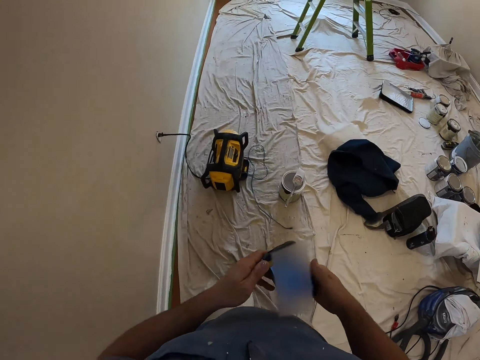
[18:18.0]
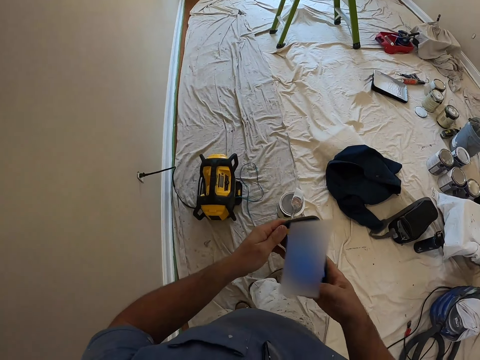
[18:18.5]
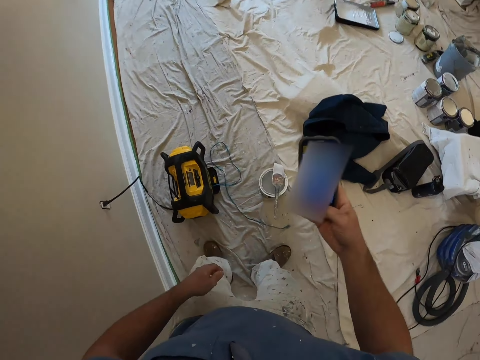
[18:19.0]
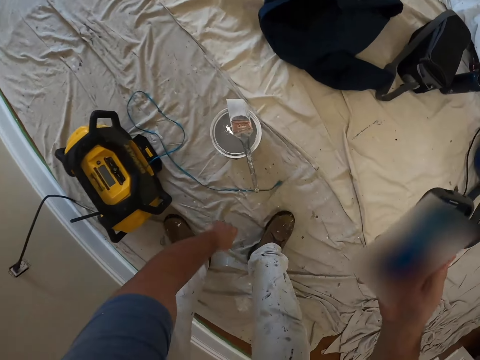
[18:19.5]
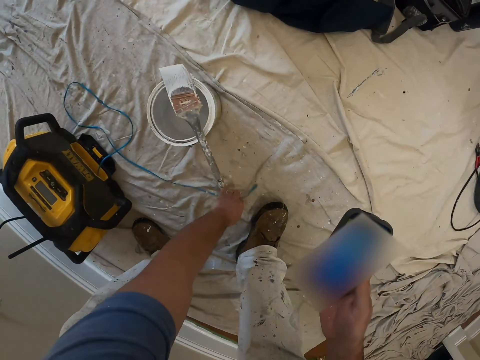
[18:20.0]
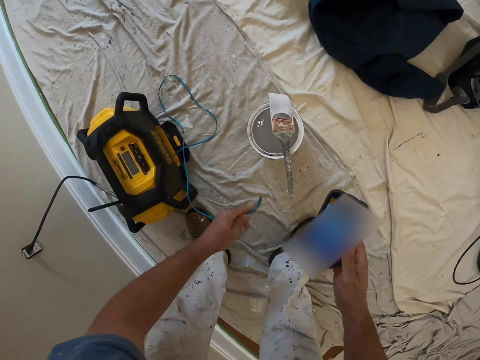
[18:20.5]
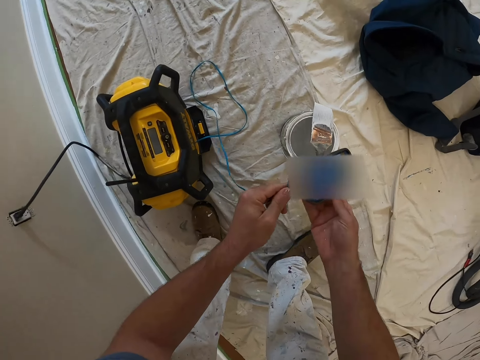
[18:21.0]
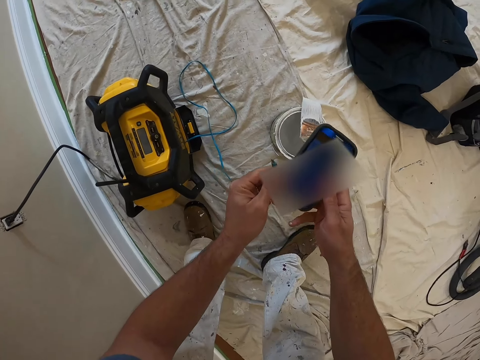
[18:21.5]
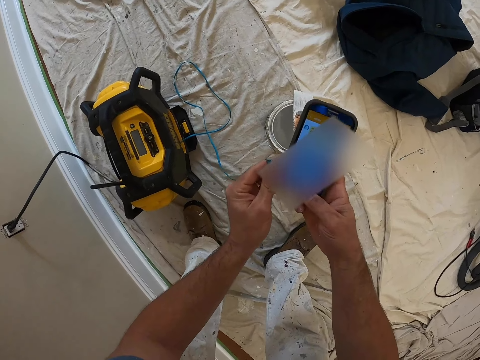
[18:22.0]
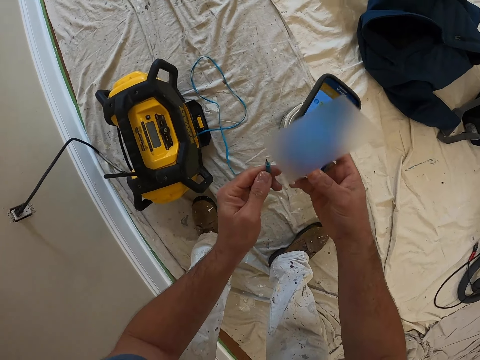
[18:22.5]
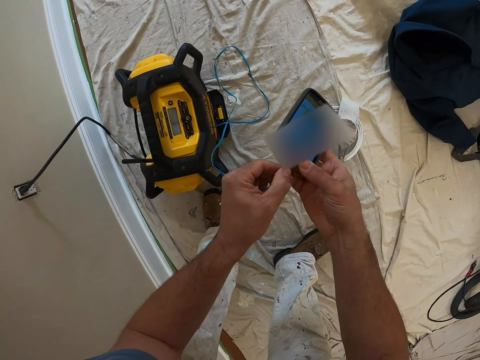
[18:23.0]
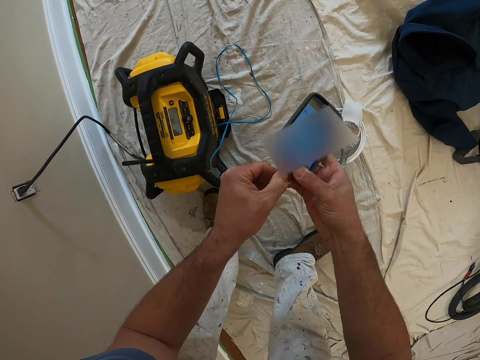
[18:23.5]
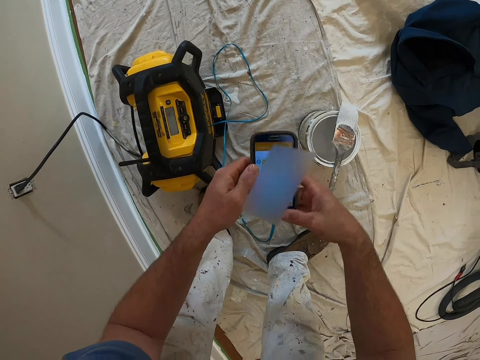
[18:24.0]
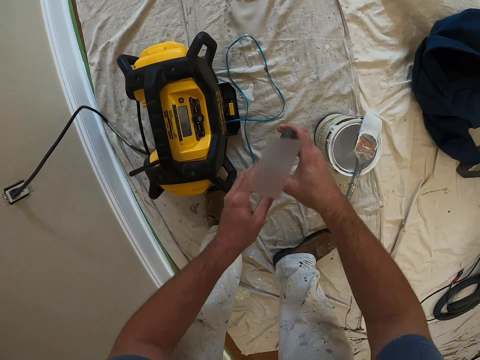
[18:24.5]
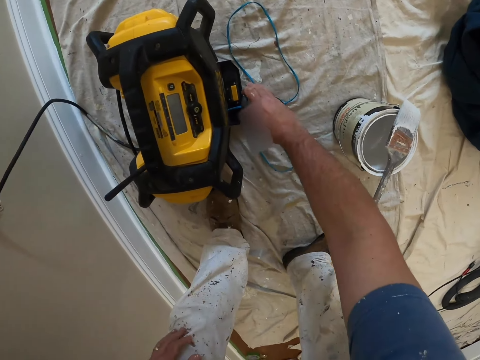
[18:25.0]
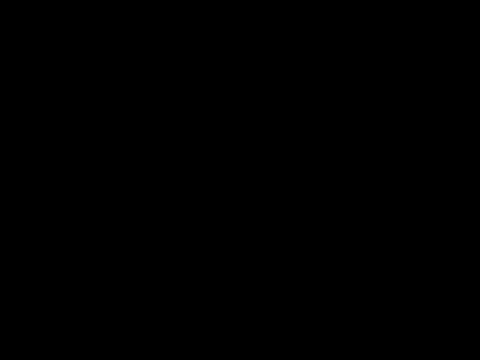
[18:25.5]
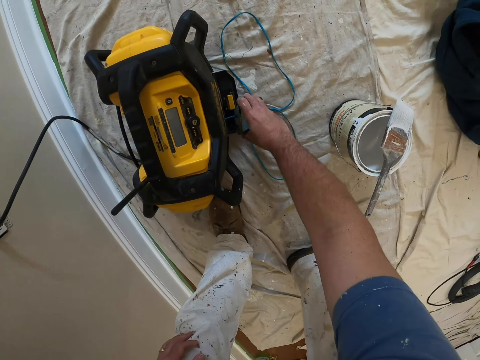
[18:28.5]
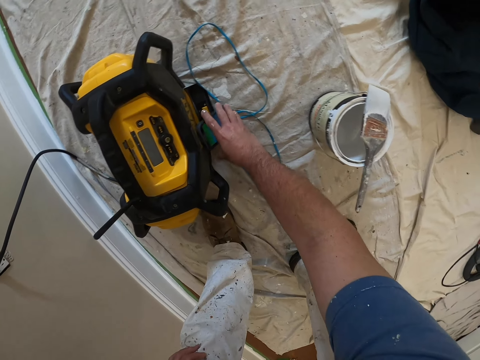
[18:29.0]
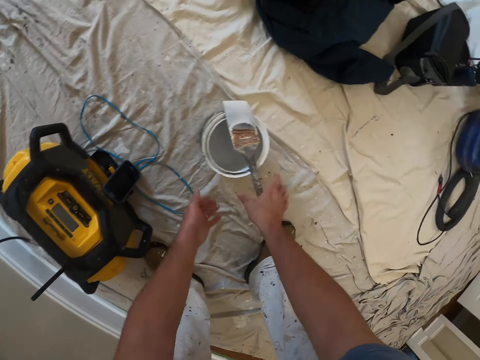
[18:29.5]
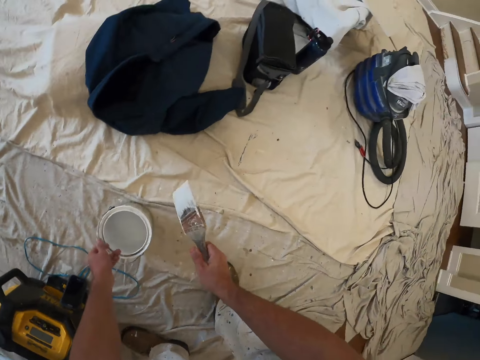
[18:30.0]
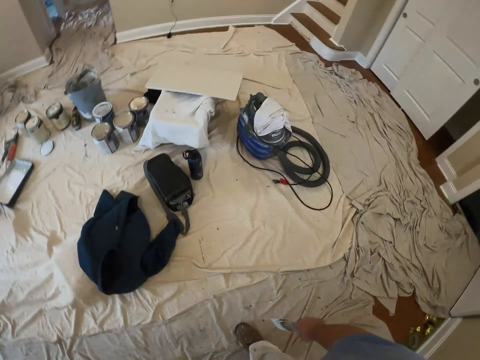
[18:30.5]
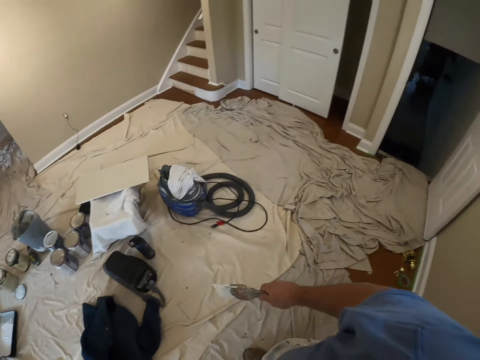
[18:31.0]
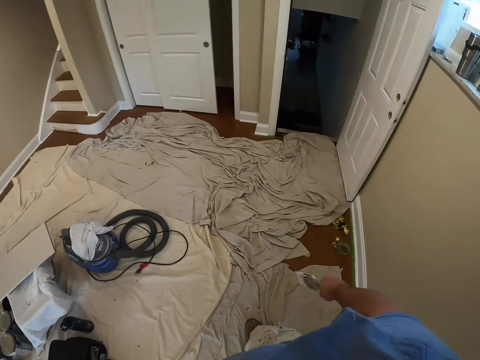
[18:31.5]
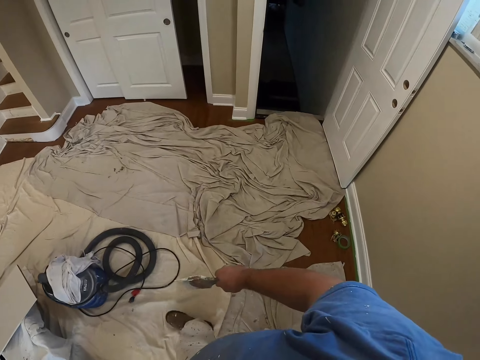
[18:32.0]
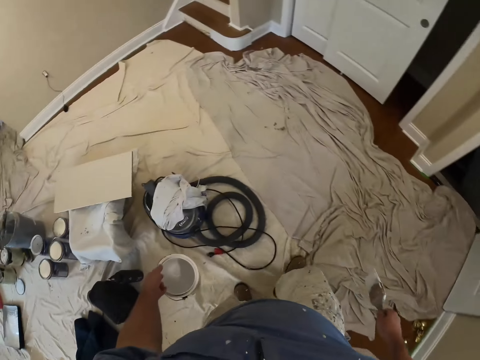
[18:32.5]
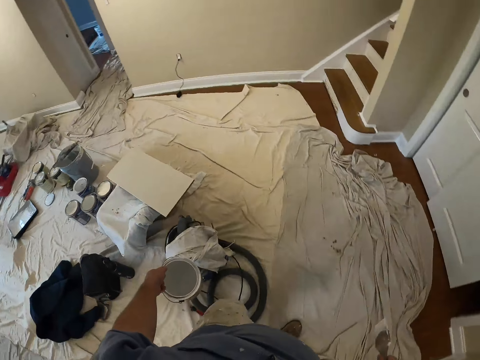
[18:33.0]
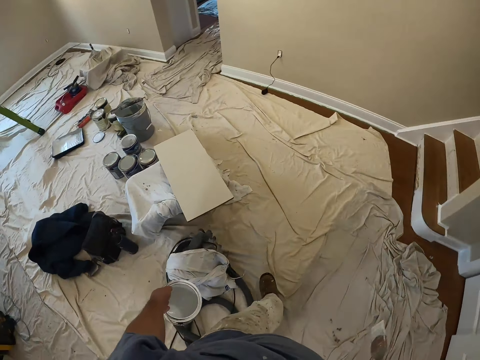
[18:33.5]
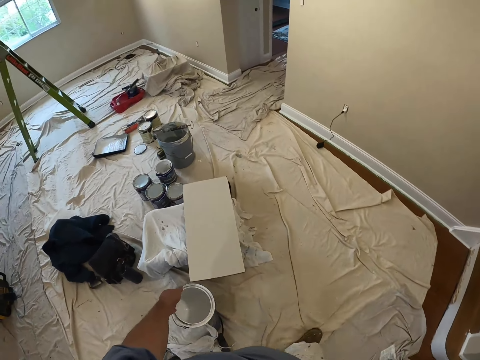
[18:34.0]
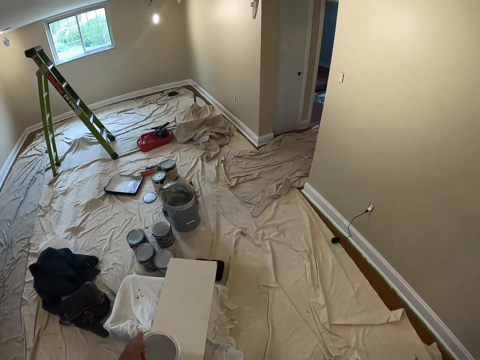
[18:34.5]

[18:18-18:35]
The camera wearer scrolls through his phone. He walks towards the DeWalt battery. He bends towards the battery. He picks up a charging cable from the ground floor with his left hand. He operates his phone. He presses a key button on his phone with his right hand. He plugs his phone on the cable. He charges his phone. He adjusts his grip on his phone. He places his phone on the inverter or canvas. He picks up the paint tin with his left hand and picks up the paint brush with his right hand. He stands up. He walks towards the door.

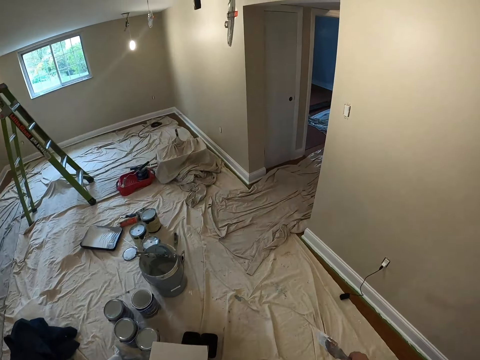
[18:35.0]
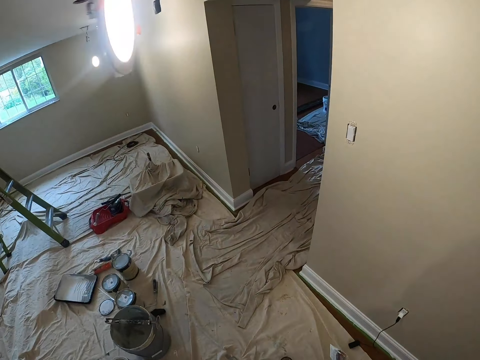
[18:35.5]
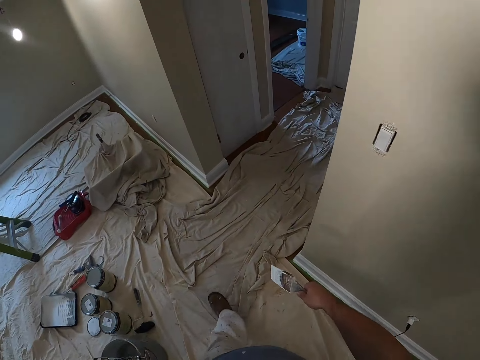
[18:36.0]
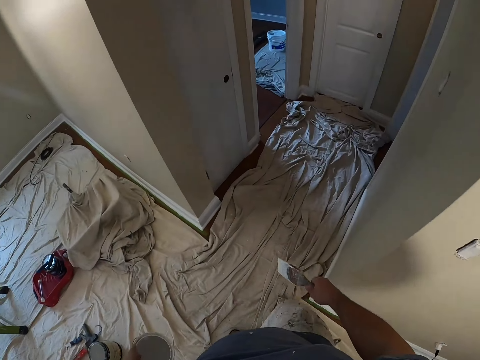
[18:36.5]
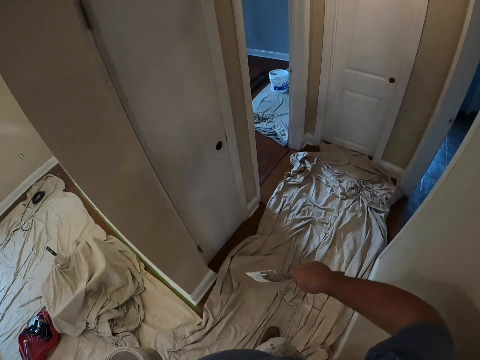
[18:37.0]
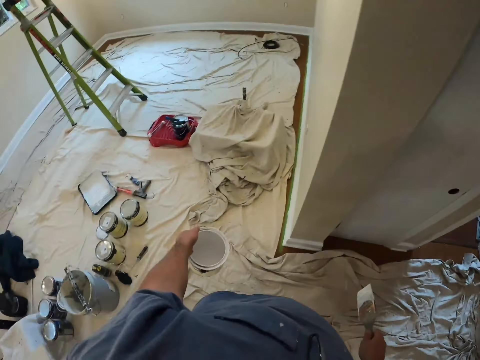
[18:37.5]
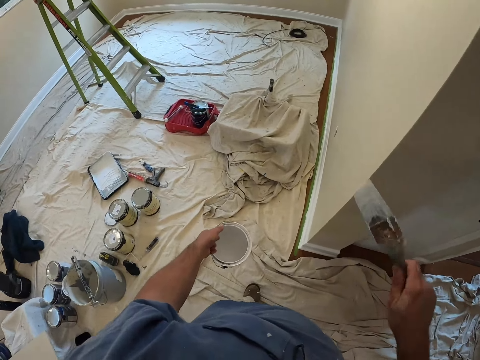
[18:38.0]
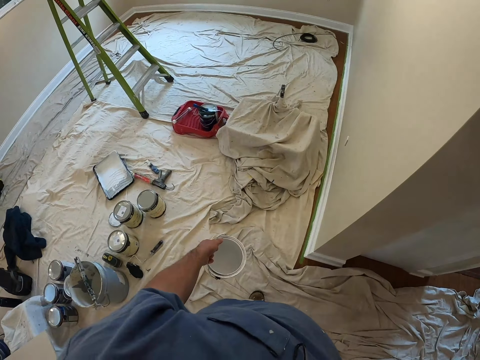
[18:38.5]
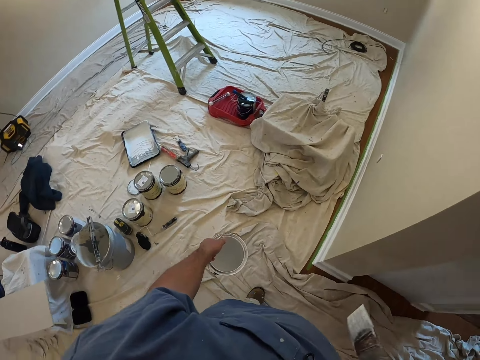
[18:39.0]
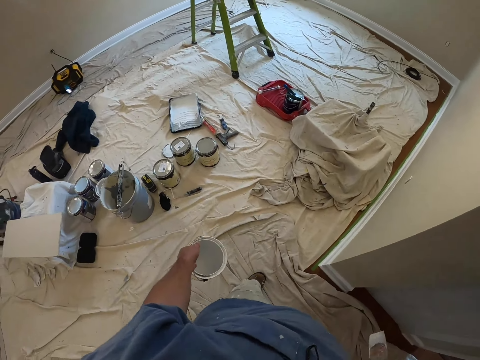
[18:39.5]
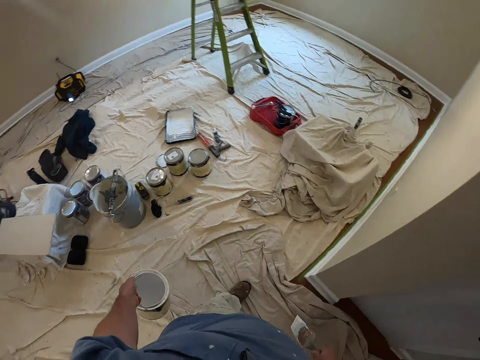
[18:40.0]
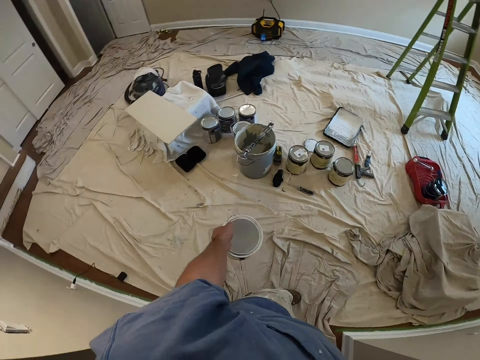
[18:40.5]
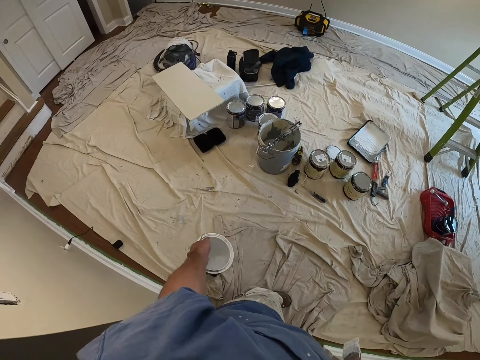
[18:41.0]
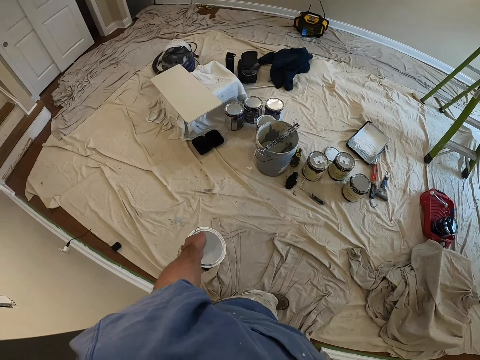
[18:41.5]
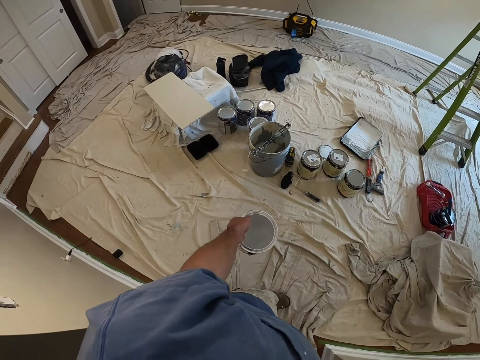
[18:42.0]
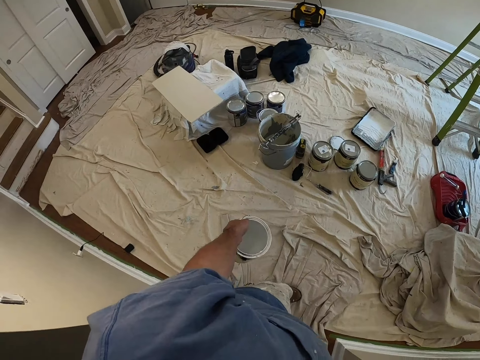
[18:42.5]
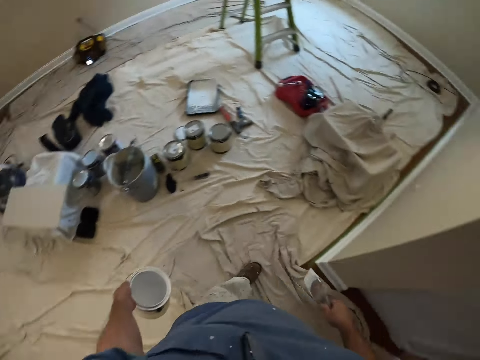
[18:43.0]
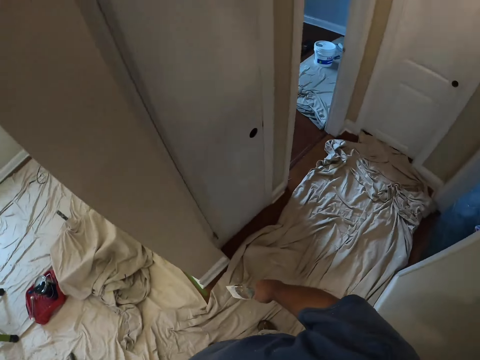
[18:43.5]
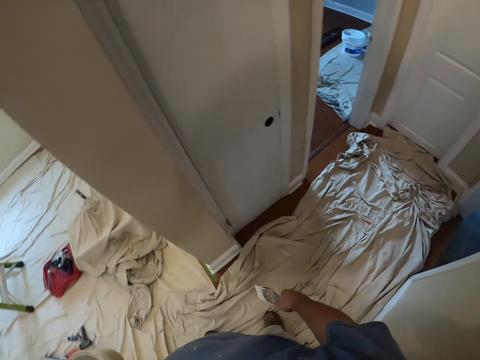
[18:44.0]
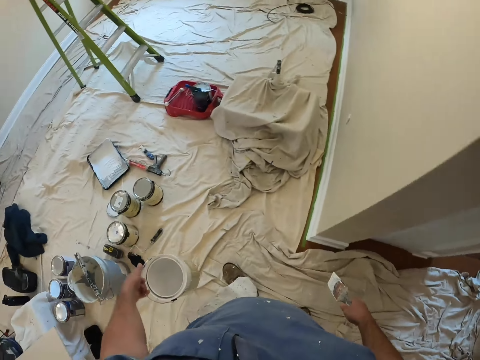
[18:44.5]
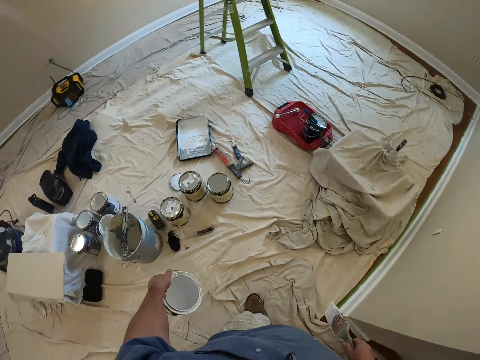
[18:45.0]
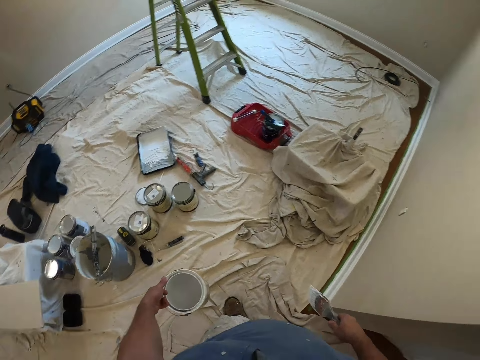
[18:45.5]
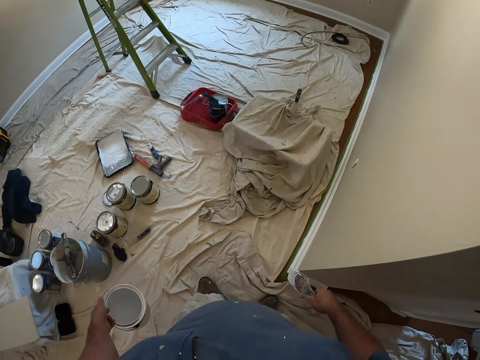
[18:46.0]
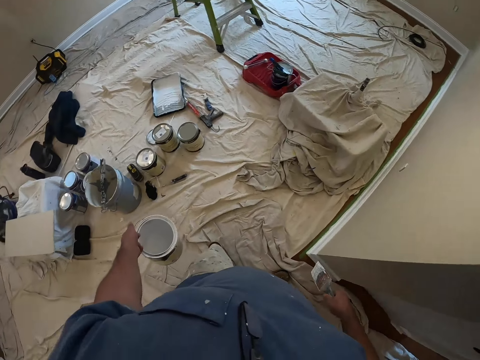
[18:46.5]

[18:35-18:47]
The camera wearer stares at the canvas. They look around the room. They rub the paint brush on the wall. They stare at the canvas. They look around. They stare at the canvas.
